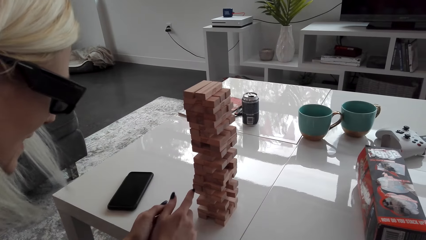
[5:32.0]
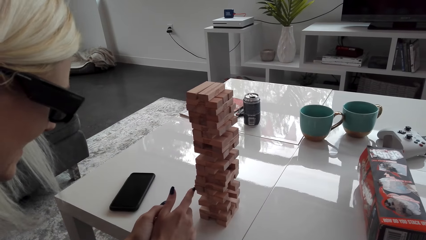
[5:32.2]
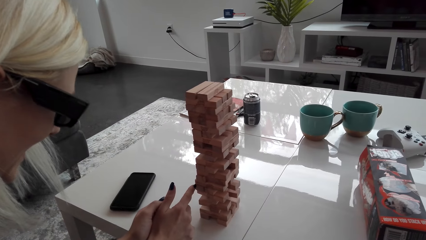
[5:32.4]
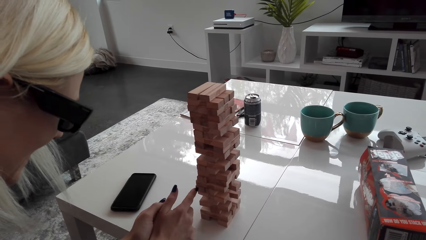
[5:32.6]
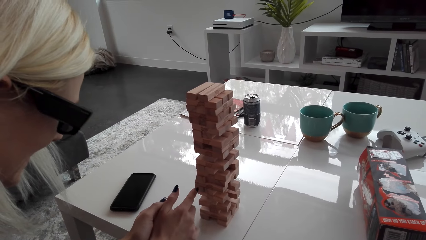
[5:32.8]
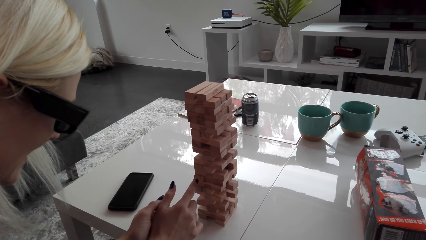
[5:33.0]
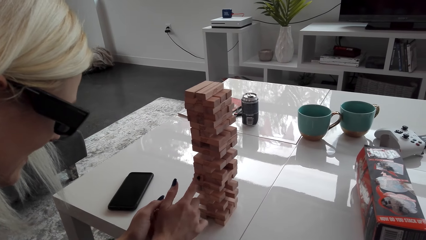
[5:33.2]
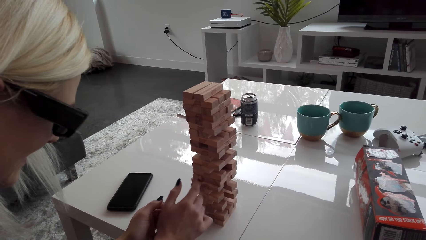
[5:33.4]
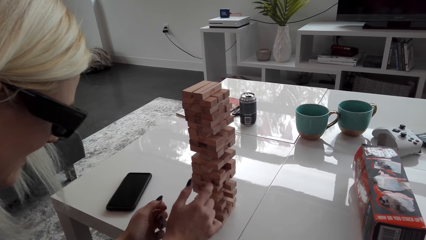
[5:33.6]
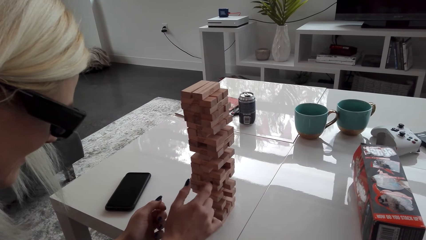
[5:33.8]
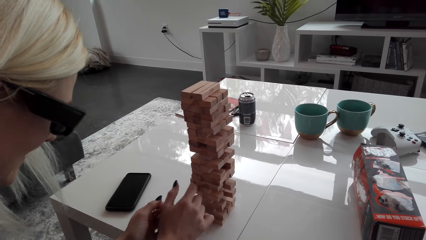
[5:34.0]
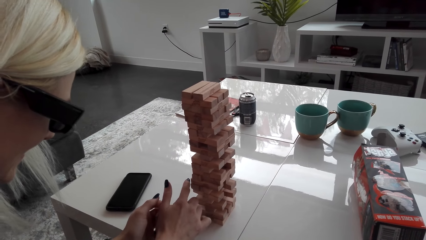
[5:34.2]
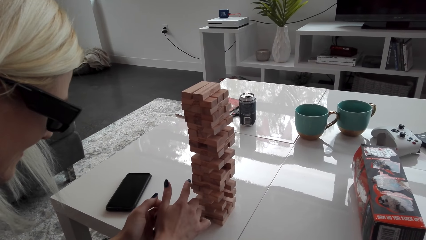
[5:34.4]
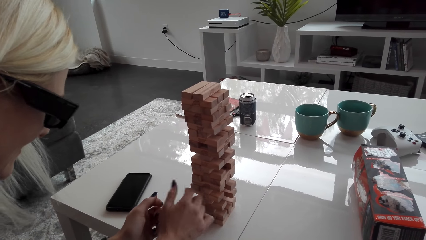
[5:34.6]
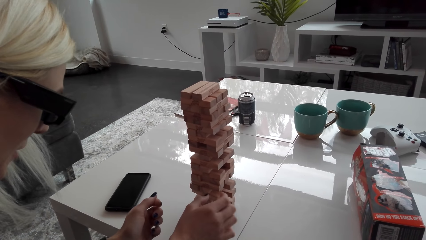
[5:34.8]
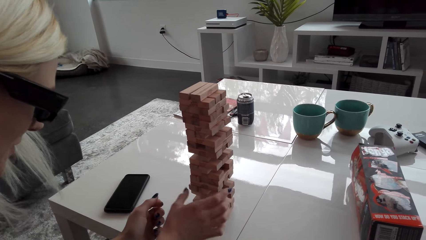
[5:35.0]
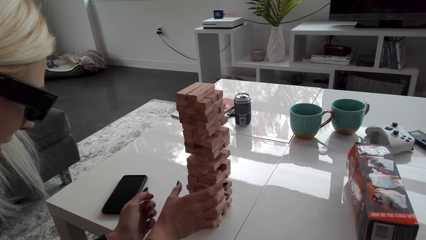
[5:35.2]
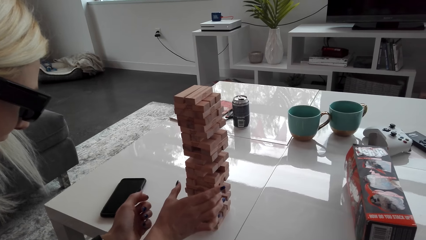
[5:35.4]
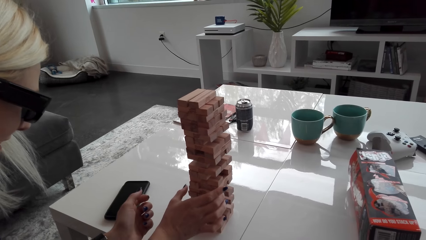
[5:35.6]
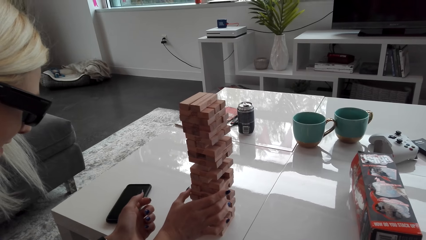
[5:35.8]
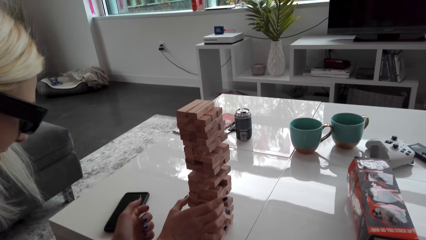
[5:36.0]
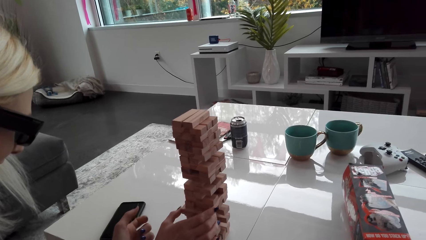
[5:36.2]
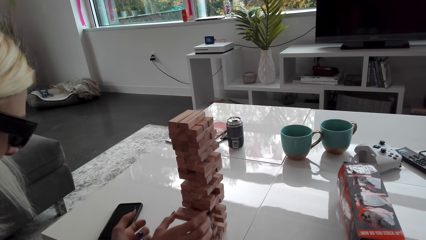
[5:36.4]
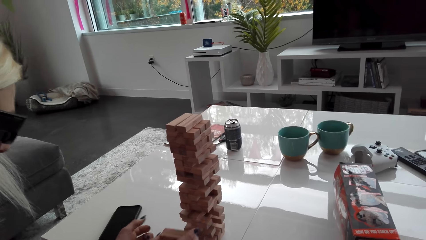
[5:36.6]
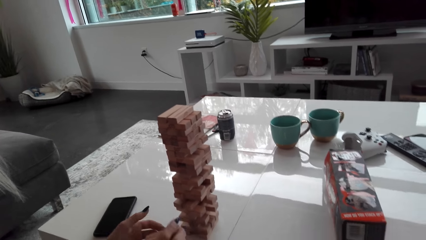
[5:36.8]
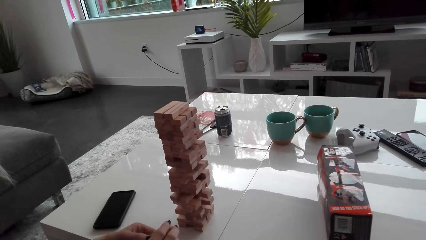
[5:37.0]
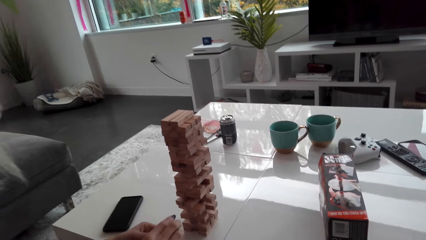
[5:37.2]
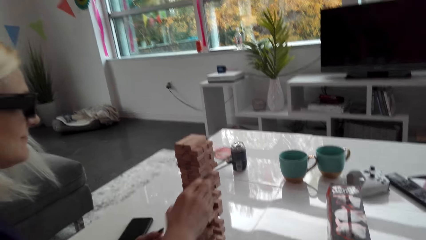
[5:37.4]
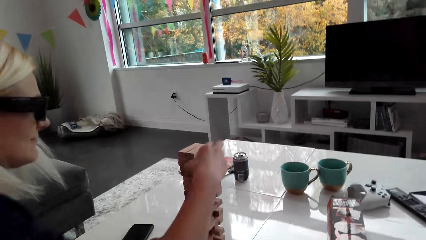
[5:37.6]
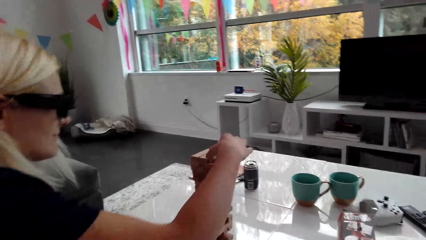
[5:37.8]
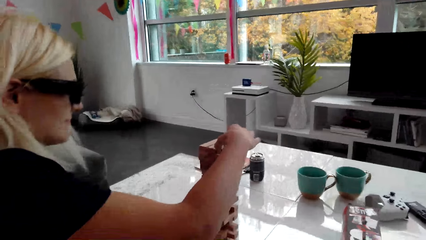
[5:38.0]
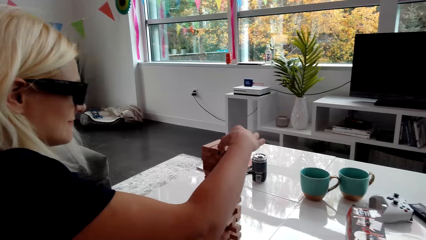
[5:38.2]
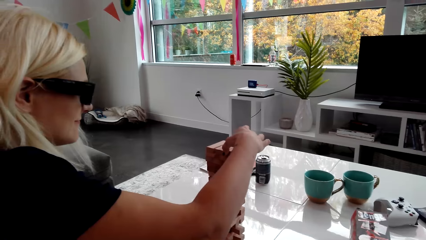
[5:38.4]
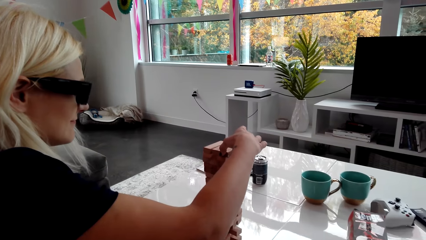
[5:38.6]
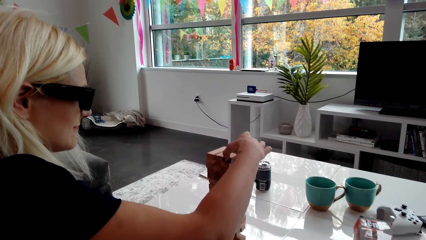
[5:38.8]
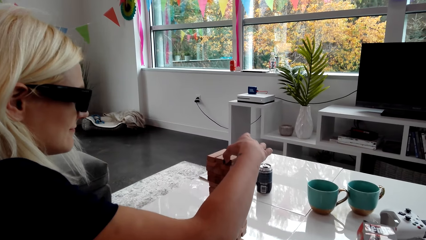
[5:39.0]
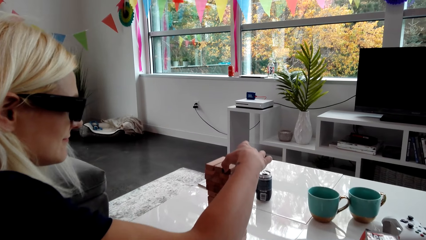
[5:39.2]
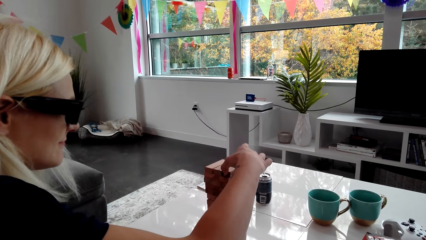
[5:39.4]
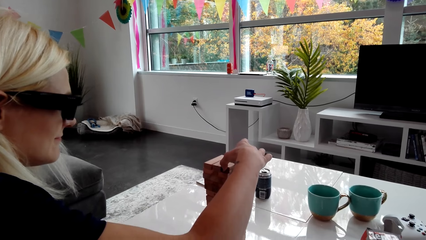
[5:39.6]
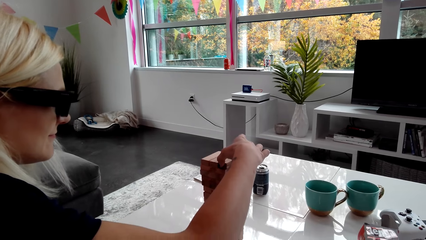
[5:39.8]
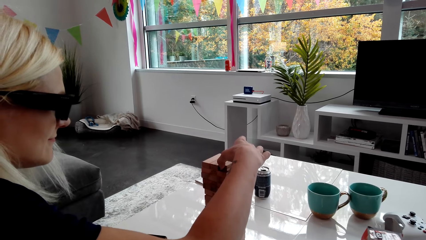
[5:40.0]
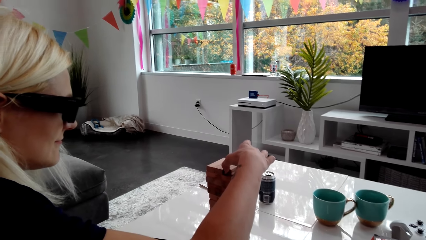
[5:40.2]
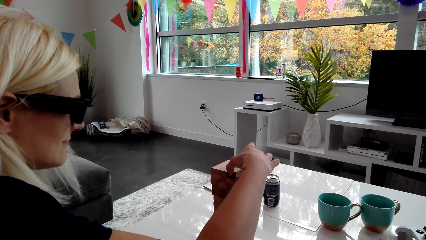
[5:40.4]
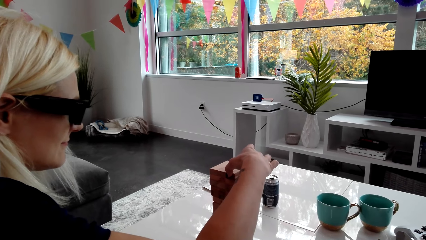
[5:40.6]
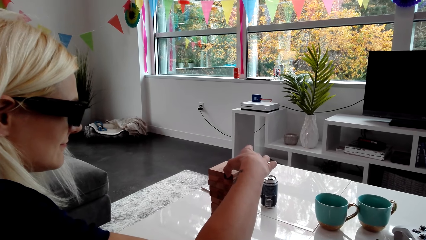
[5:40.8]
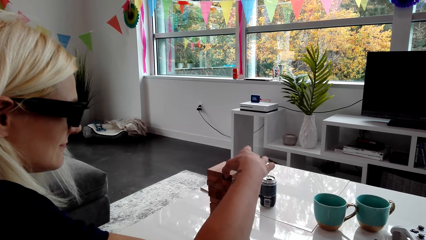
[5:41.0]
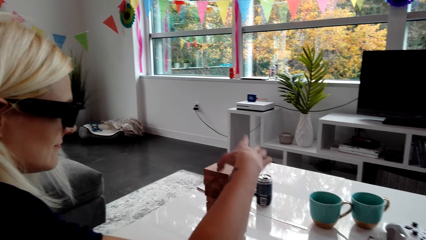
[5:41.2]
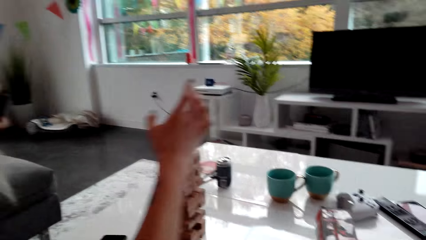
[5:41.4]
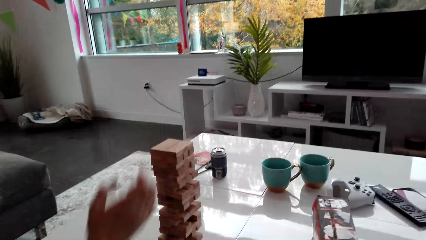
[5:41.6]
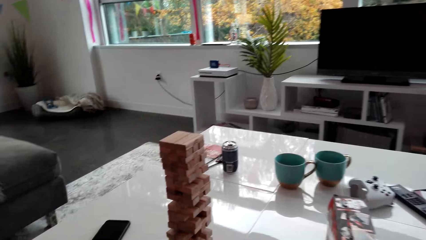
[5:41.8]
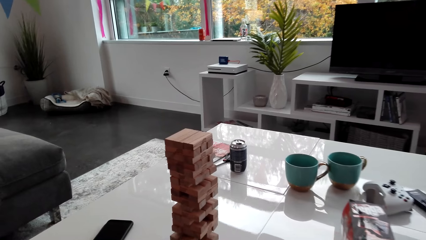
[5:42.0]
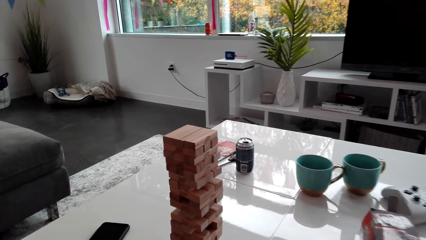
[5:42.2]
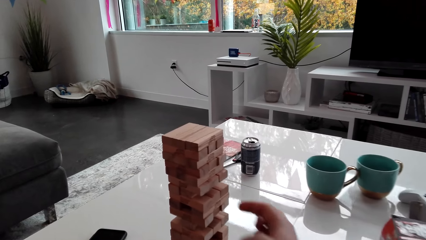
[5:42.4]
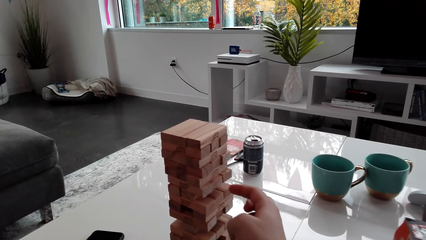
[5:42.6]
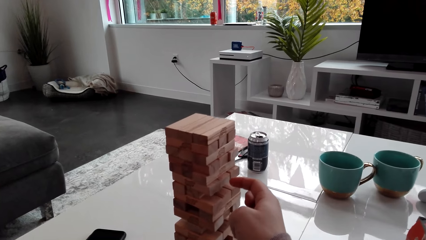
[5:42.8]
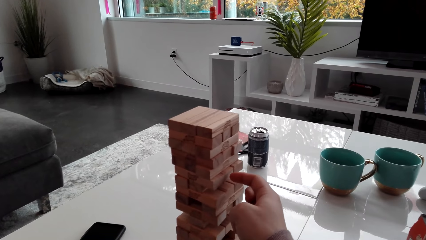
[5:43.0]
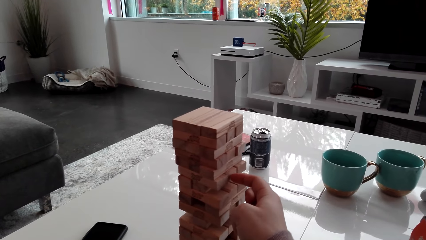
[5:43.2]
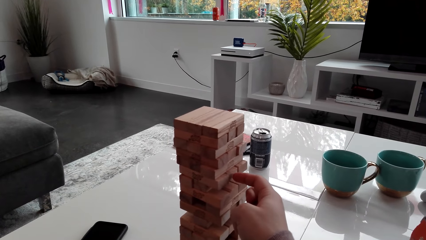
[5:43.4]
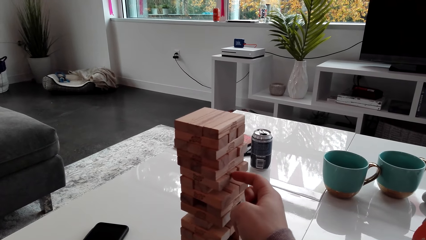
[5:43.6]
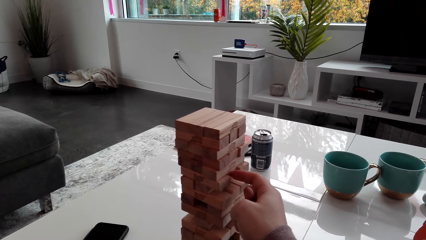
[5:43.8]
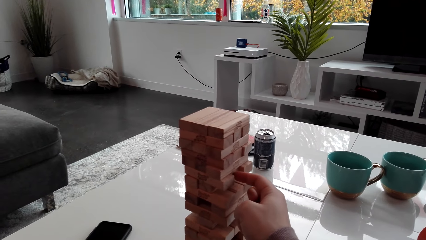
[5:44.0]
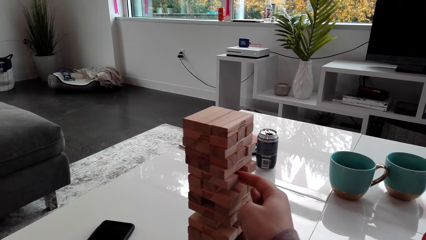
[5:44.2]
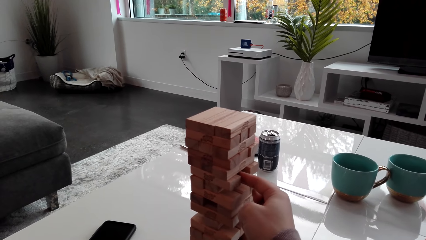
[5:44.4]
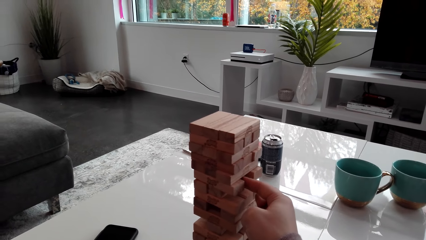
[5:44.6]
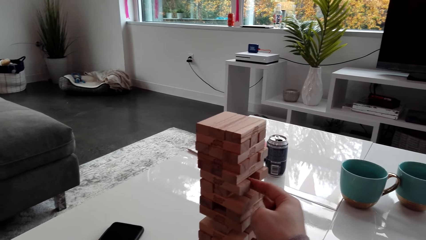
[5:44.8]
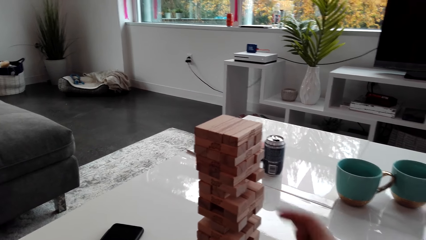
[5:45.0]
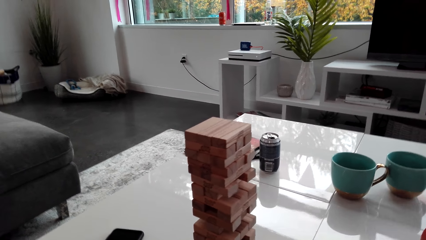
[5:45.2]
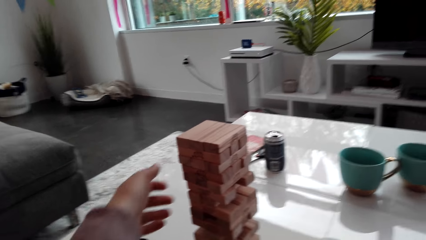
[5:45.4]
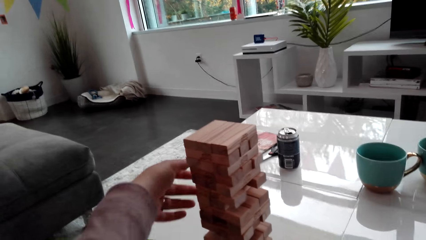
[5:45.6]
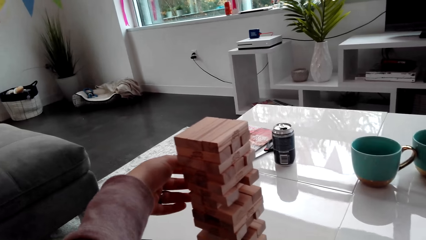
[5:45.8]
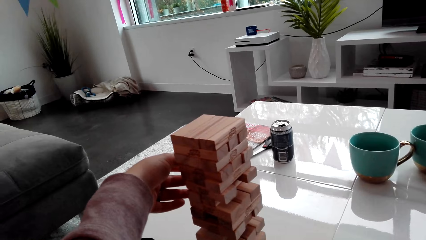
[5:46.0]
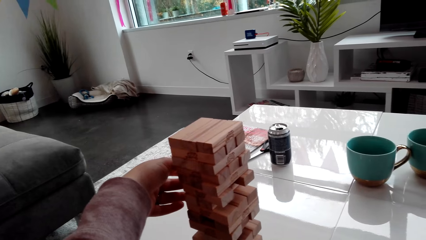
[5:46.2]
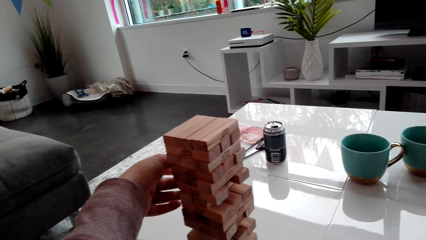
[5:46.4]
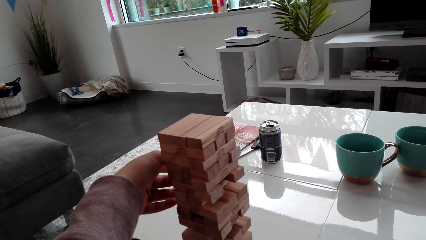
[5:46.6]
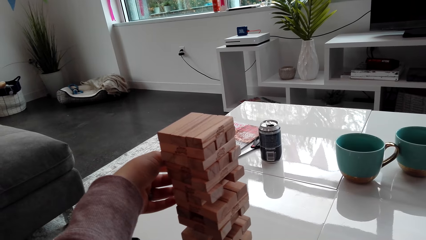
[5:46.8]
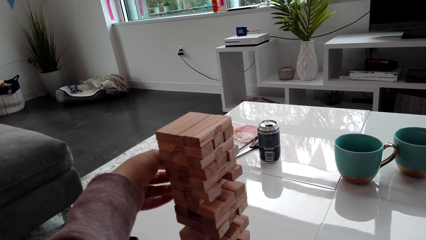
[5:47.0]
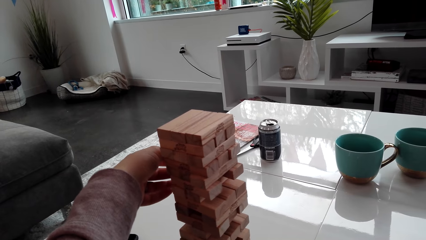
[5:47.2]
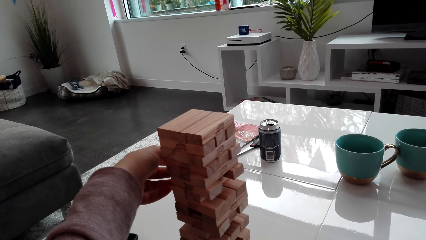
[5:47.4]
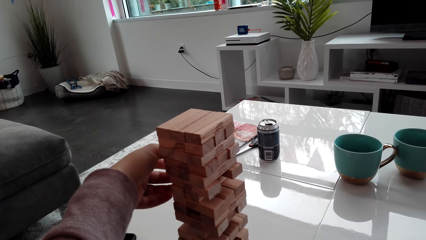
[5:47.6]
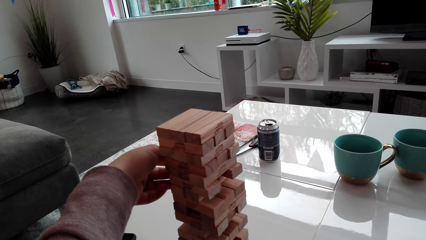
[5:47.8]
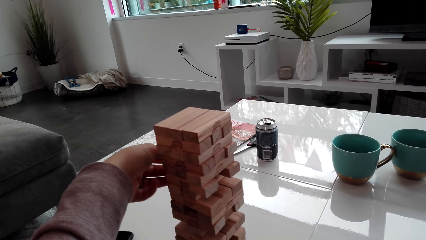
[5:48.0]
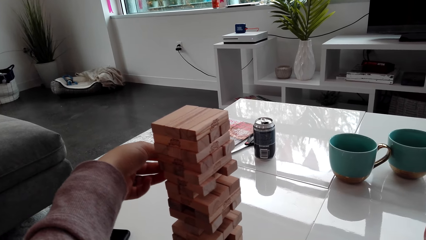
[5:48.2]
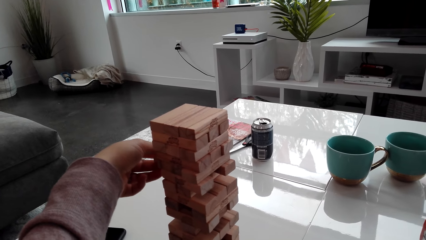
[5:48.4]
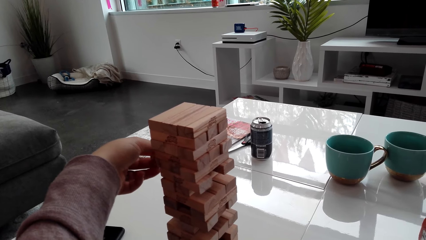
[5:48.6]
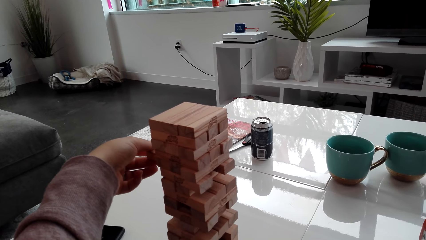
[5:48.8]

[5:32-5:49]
A lady taps blocks on the tower. The lady picks a block from the tower. The lady stacks the block on the tower, on the topmost level. The camera wearer picks a block from the tower.
